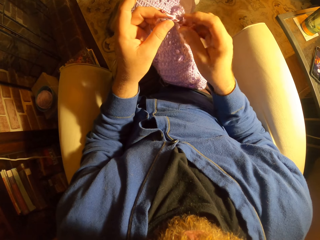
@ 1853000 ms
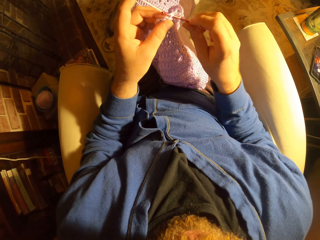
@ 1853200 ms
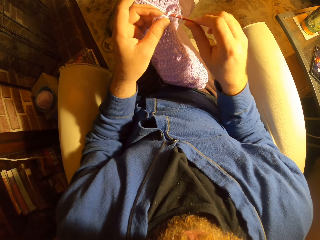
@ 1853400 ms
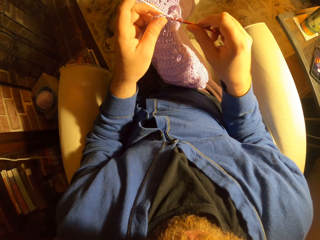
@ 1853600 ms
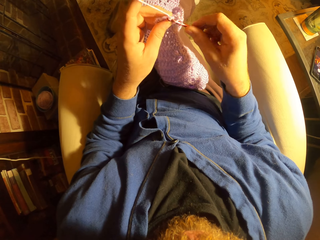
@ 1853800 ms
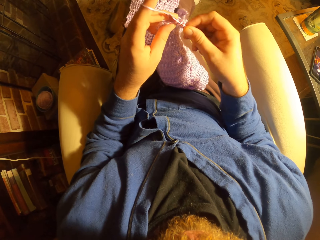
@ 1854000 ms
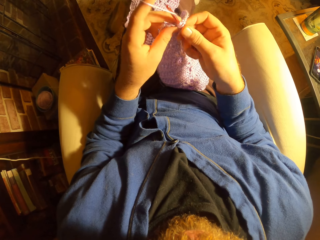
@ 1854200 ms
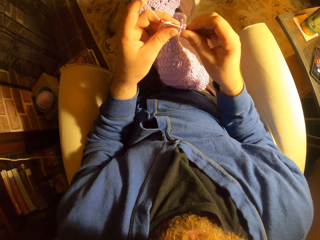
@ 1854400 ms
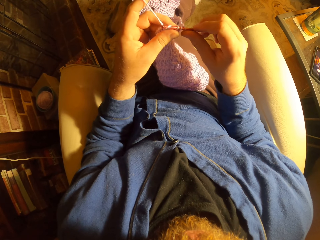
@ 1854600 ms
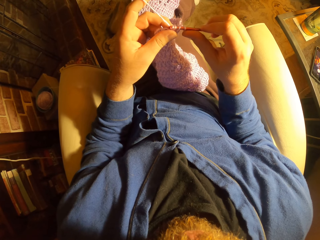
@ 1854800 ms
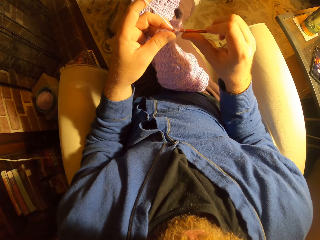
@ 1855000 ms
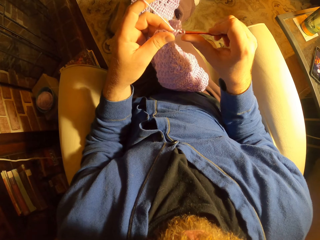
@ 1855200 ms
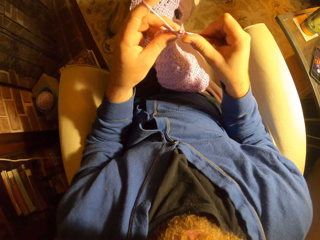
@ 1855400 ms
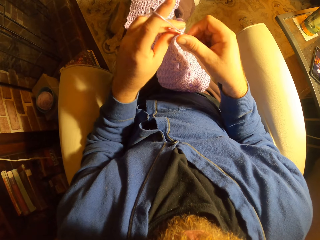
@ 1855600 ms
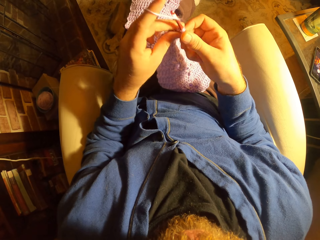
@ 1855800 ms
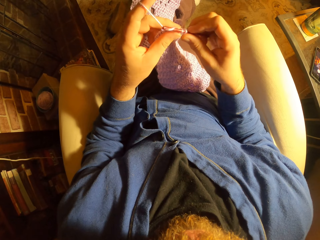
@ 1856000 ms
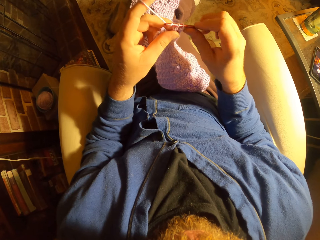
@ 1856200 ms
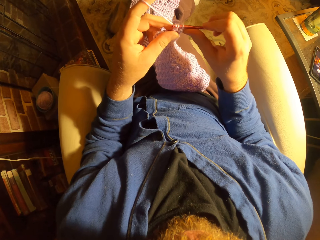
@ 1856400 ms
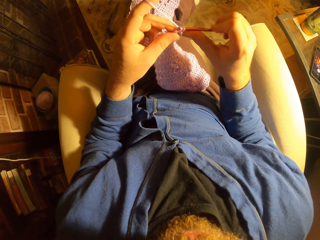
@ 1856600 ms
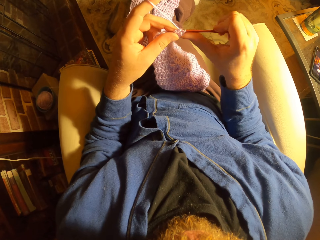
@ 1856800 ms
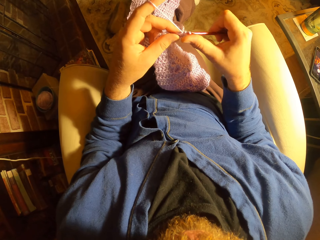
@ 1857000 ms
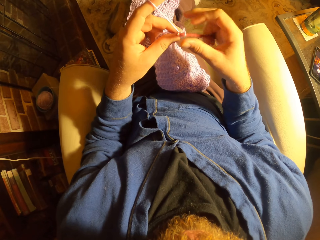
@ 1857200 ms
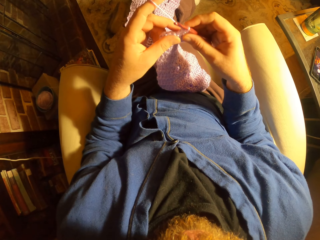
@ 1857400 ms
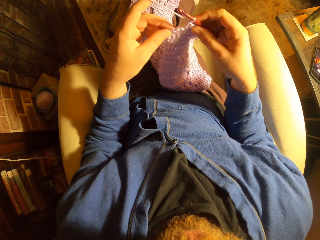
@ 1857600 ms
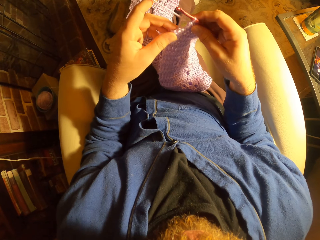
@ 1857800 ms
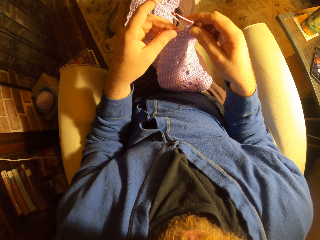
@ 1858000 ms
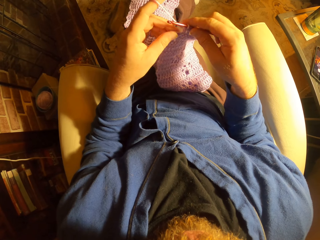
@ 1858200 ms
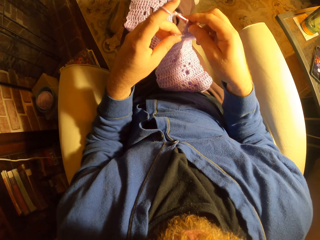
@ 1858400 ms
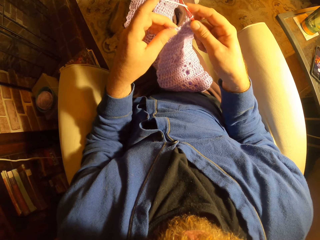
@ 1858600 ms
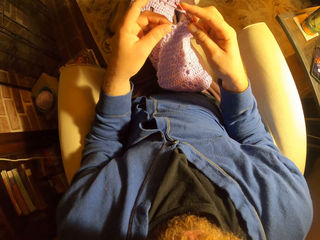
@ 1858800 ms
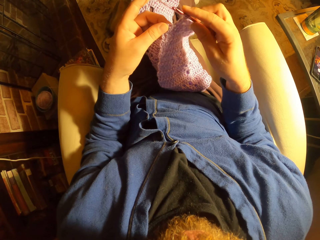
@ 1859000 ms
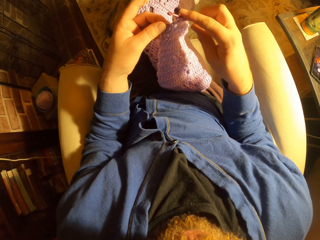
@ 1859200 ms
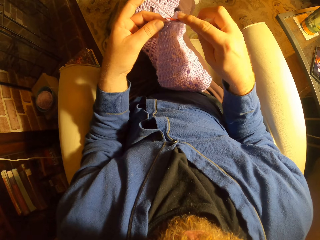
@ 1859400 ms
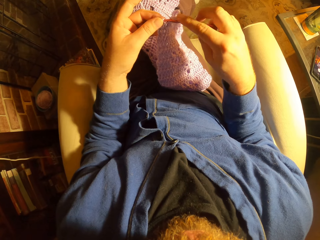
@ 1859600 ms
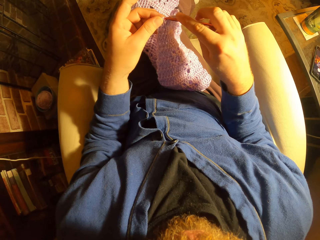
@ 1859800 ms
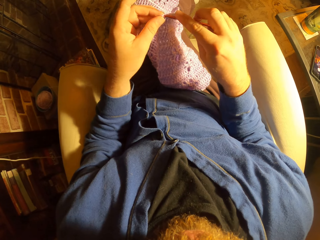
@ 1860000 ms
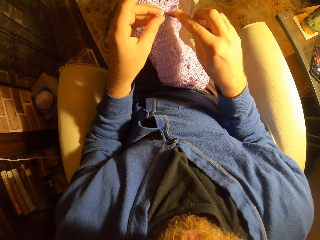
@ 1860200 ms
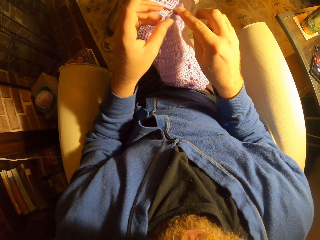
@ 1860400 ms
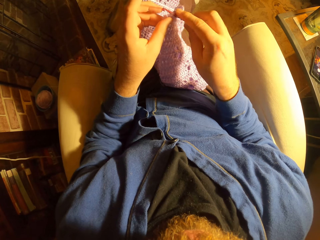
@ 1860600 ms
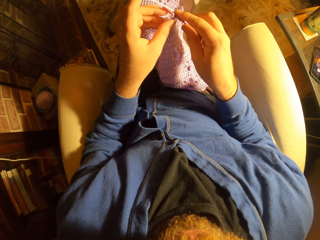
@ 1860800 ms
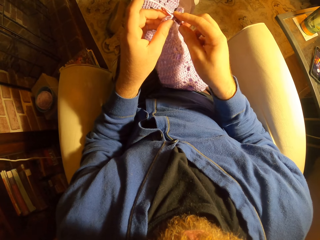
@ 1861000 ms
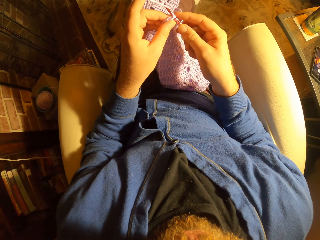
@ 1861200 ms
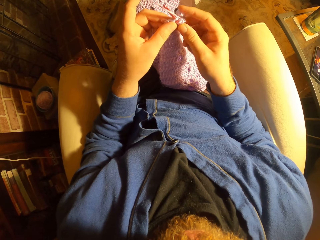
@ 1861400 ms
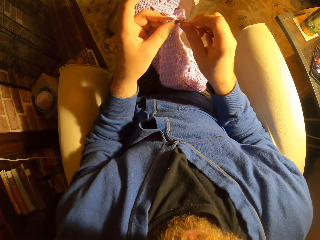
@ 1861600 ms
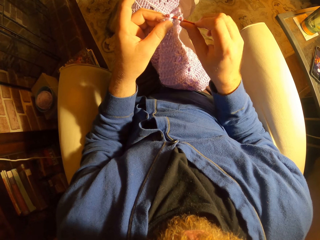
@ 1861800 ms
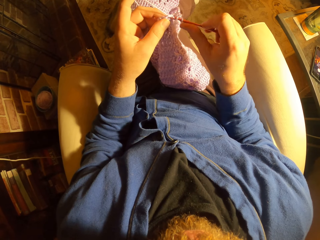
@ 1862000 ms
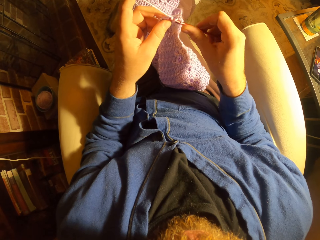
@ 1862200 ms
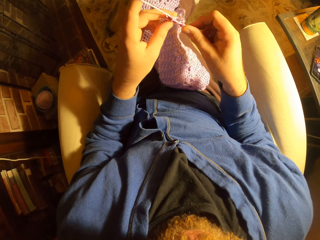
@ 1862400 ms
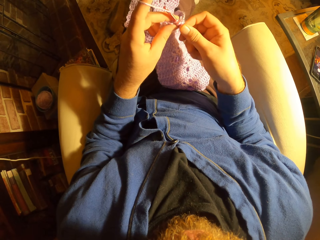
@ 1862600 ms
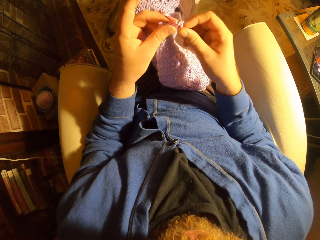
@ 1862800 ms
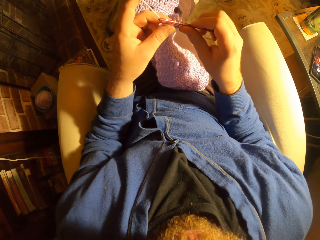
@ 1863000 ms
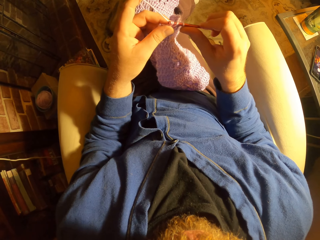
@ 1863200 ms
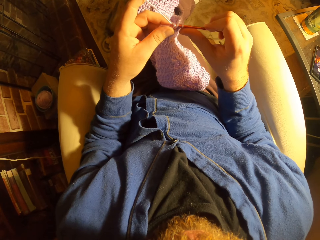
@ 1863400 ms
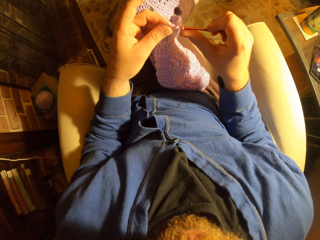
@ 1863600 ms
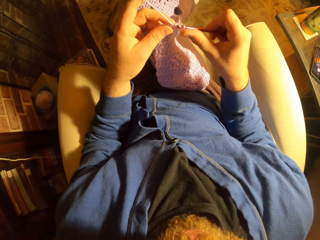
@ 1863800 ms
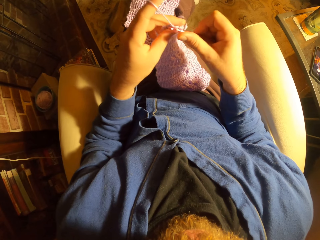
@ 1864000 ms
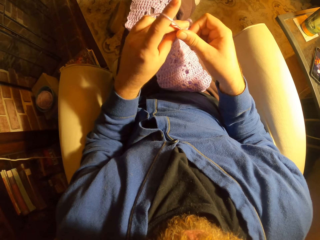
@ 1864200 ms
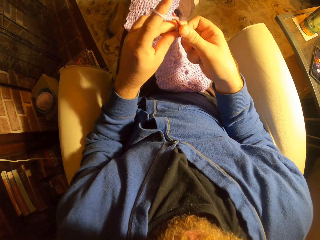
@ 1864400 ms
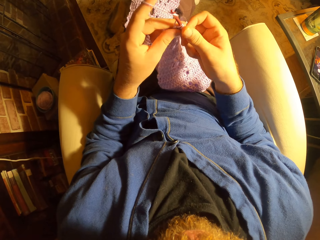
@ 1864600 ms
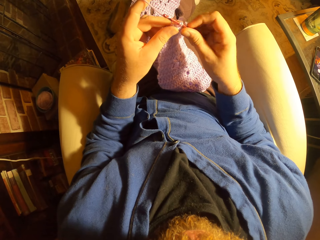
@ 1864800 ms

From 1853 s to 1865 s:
The camera wearer touches a fabric. They weave the fabric.

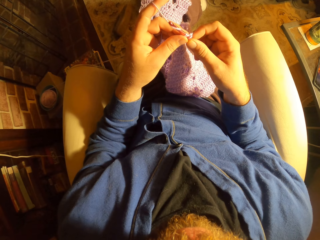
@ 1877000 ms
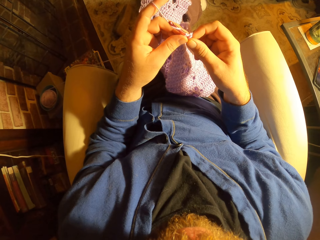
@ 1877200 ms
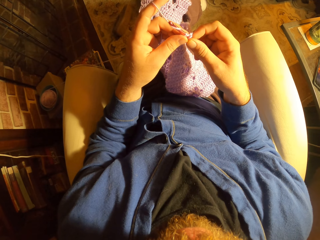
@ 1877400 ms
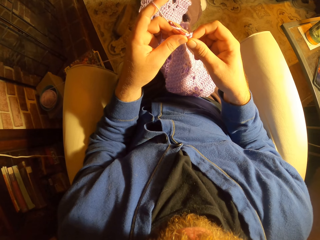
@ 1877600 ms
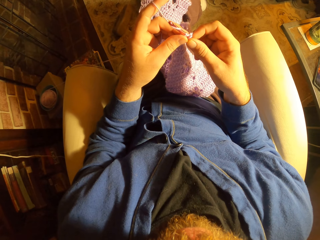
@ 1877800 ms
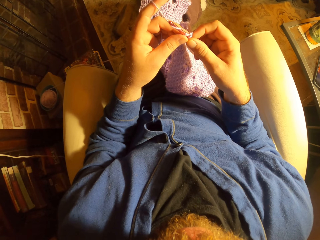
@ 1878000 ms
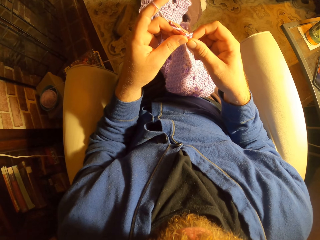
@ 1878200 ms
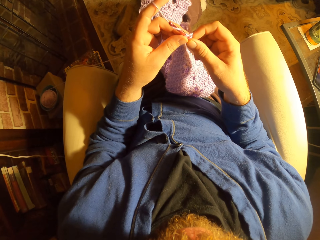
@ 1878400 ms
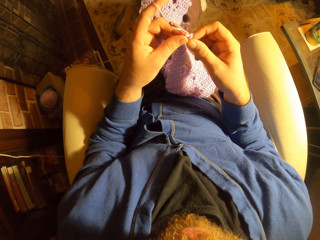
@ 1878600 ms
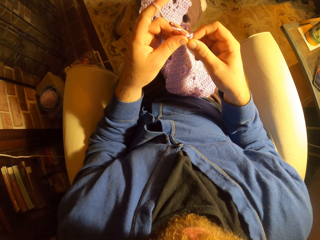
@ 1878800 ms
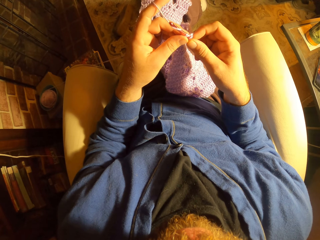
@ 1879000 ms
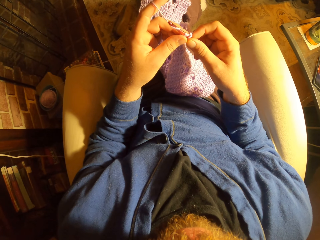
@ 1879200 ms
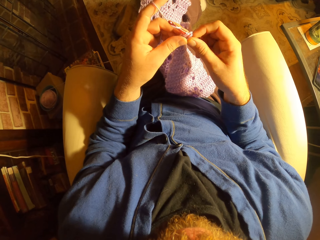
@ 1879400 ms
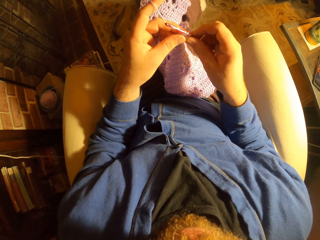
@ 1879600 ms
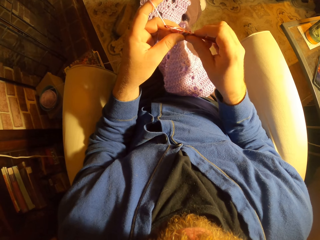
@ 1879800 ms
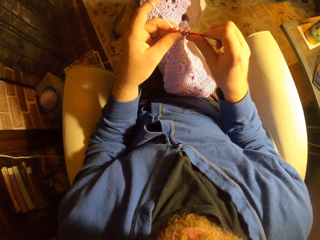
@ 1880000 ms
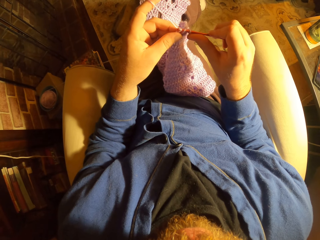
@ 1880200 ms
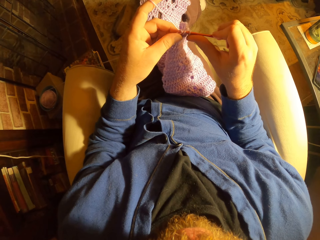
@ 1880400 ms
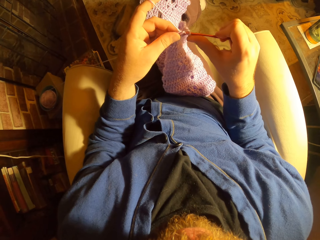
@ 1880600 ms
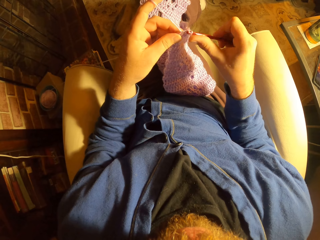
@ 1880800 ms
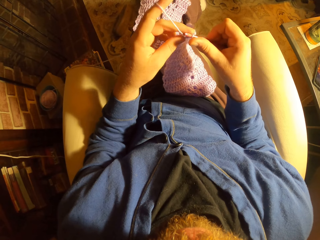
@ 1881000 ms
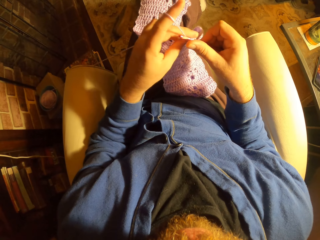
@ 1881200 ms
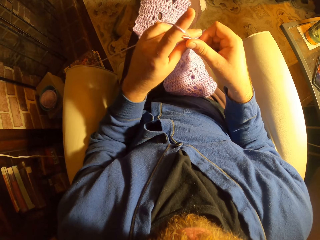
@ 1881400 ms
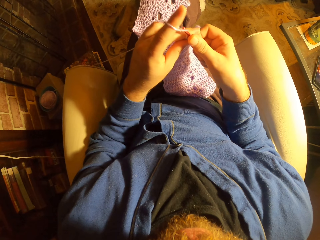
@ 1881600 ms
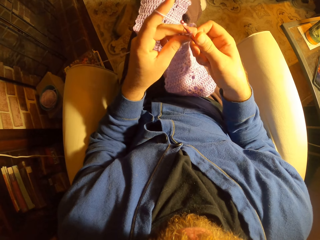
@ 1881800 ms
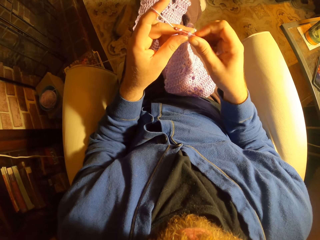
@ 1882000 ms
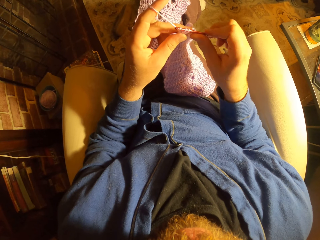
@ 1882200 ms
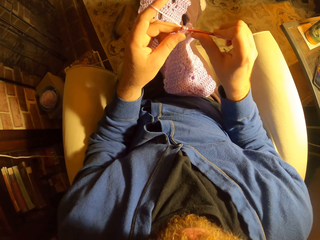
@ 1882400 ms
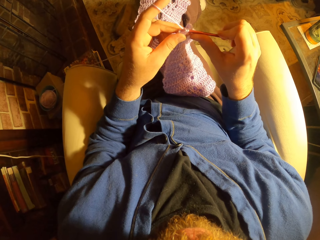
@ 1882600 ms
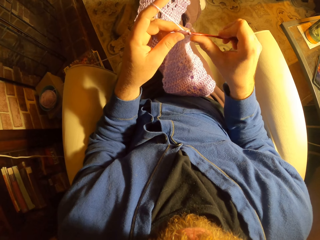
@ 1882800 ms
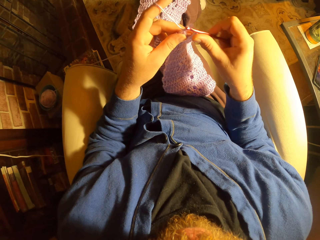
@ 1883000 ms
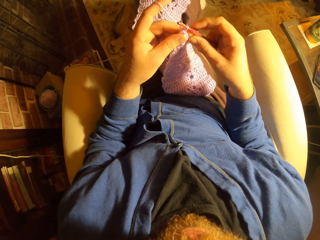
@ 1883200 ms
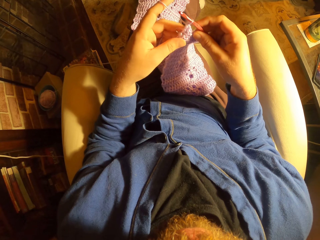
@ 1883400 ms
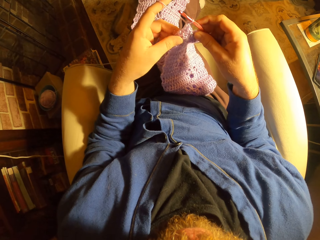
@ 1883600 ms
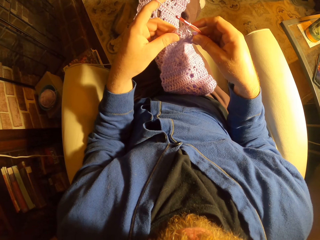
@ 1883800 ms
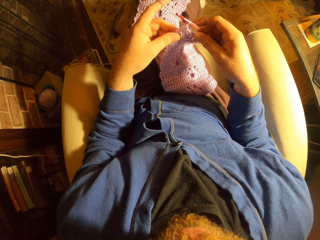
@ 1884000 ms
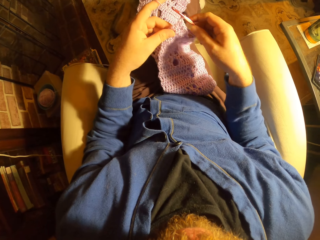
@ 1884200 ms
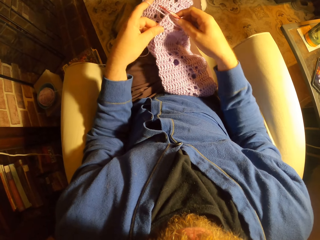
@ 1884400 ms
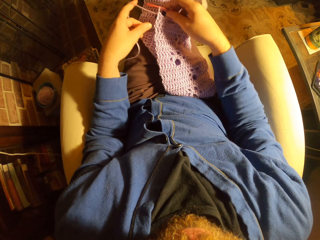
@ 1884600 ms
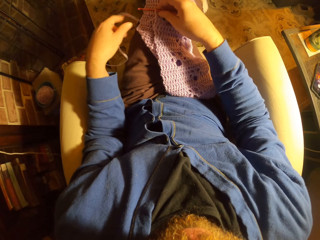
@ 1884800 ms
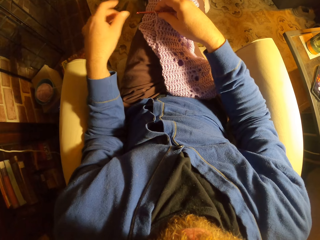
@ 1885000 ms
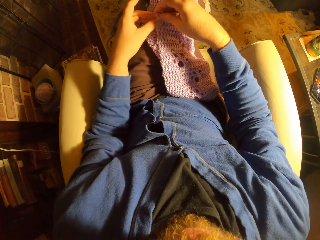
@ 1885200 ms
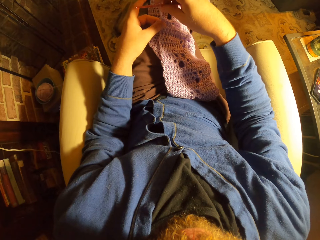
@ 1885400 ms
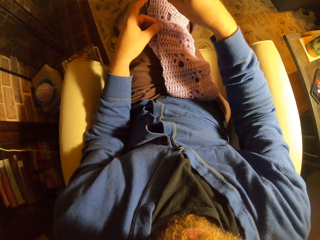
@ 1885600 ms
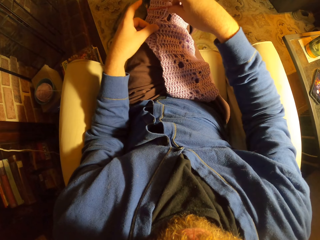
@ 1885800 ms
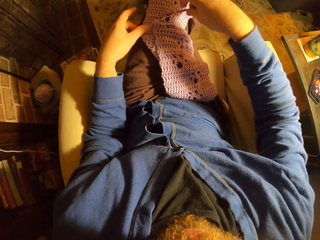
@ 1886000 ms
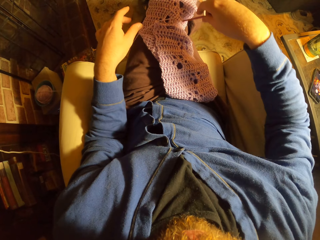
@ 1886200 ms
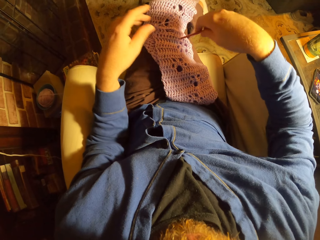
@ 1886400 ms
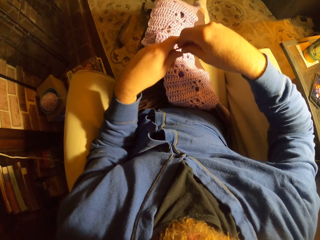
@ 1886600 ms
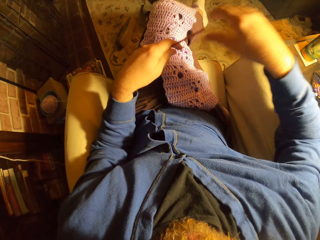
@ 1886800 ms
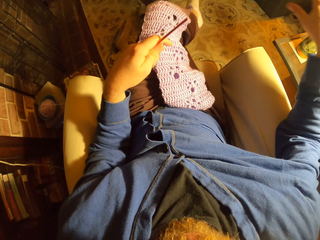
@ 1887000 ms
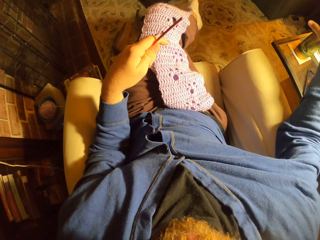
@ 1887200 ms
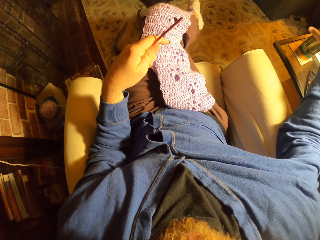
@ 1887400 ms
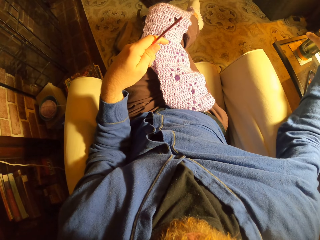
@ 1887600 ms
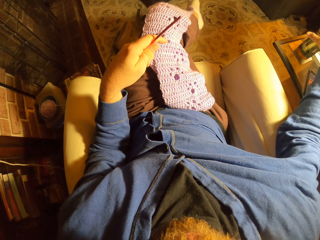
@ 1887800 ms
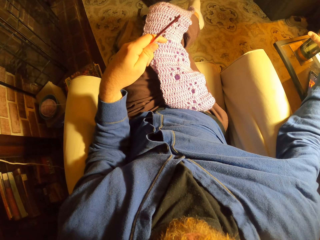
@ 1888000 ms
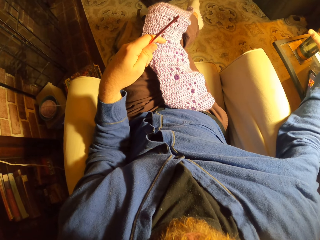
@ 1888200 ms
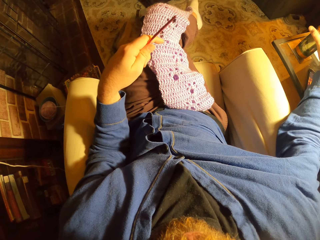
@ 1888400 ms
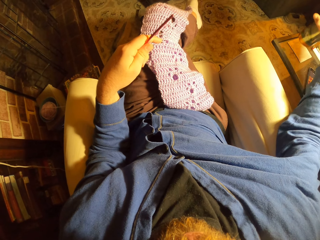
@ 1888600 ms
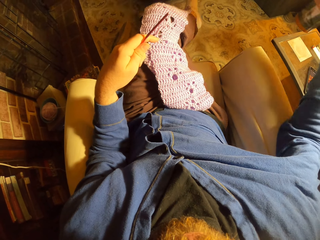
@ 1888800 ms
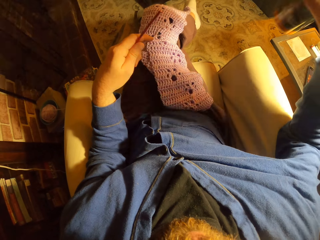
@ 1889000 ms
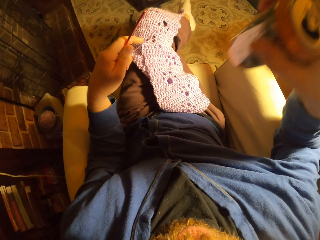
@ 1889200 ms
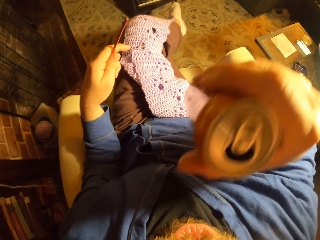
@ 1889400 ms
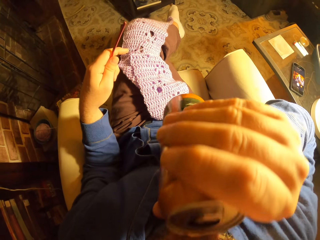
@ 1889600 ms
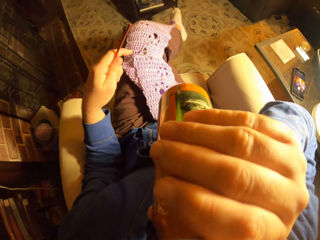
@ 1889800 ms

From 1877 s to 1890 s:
The camera wearer pauses. He weaves a fabric. He pulls a string. He holds a crochet with his left hand. He picks up a can of beer from the table with his right hand.
